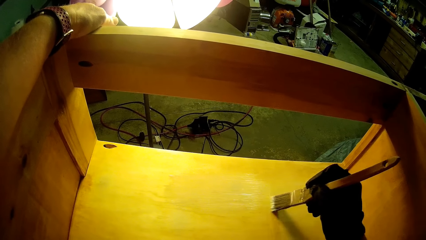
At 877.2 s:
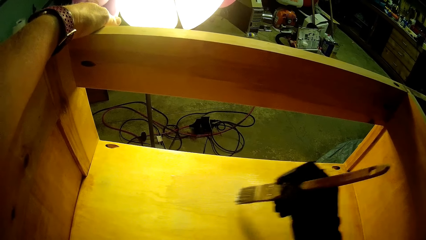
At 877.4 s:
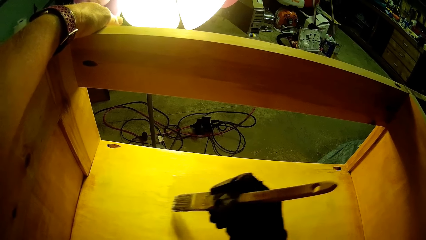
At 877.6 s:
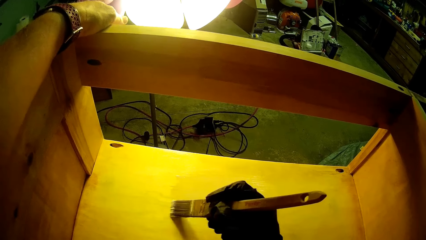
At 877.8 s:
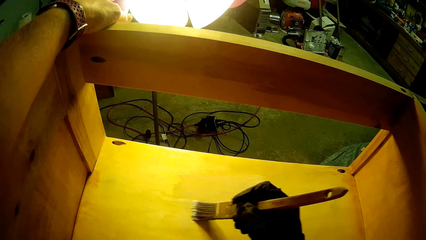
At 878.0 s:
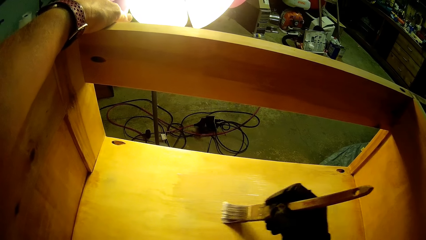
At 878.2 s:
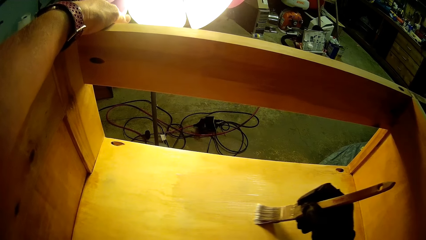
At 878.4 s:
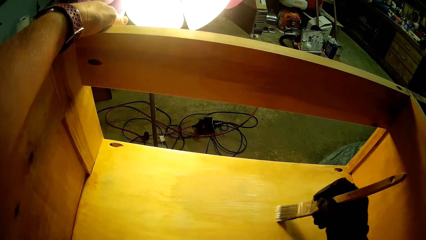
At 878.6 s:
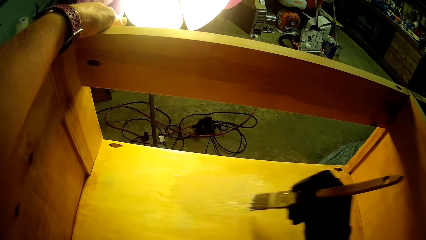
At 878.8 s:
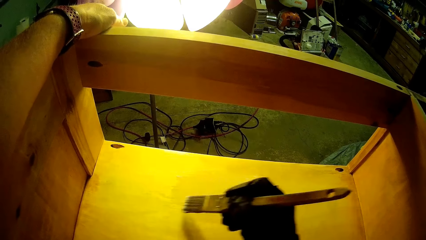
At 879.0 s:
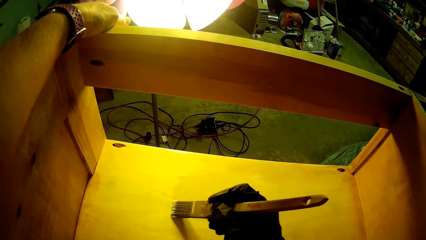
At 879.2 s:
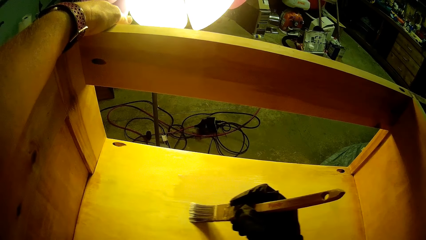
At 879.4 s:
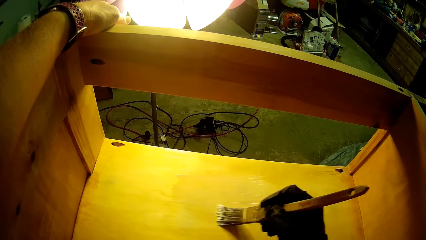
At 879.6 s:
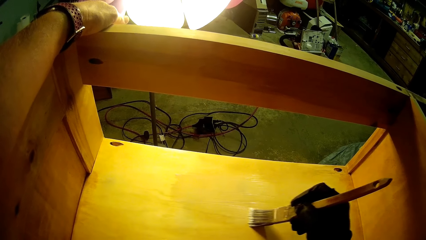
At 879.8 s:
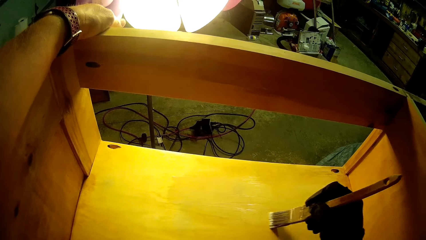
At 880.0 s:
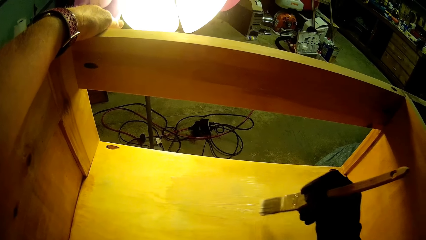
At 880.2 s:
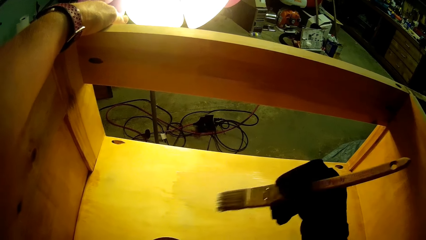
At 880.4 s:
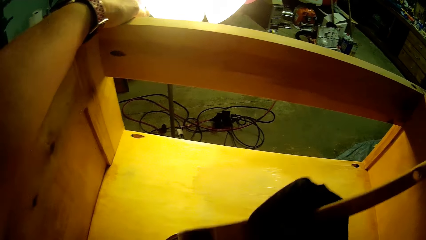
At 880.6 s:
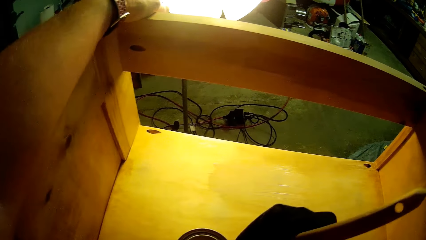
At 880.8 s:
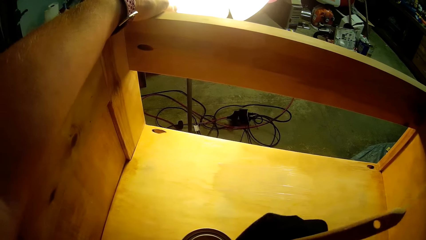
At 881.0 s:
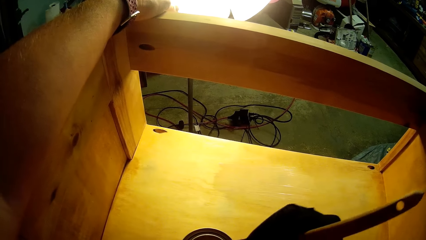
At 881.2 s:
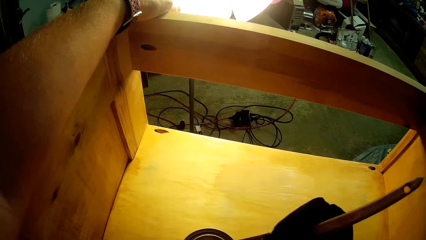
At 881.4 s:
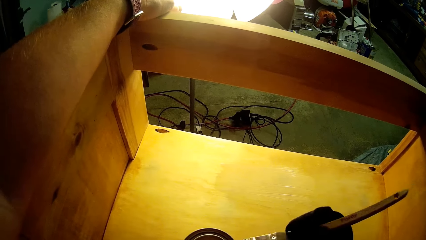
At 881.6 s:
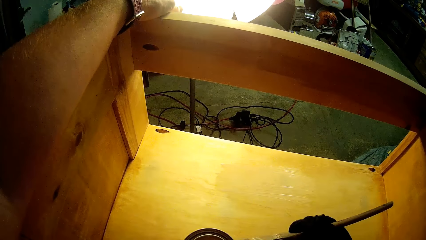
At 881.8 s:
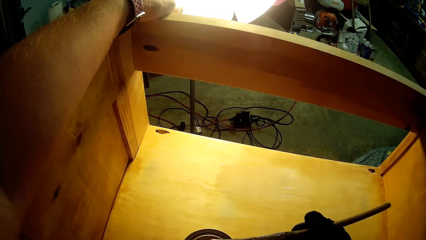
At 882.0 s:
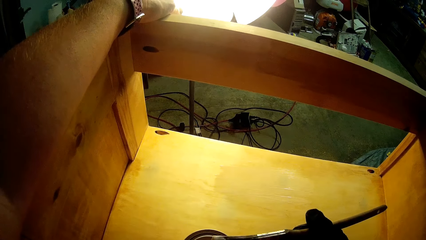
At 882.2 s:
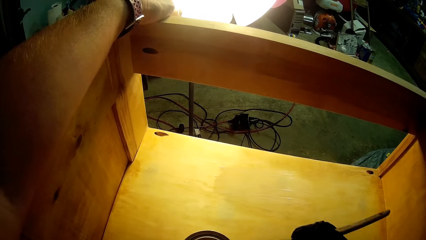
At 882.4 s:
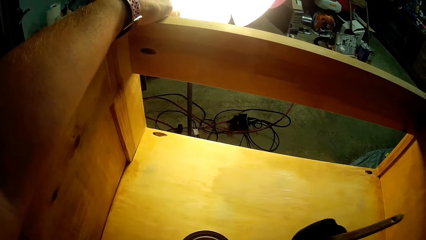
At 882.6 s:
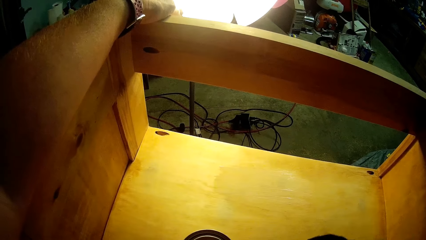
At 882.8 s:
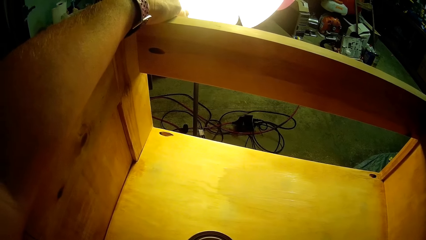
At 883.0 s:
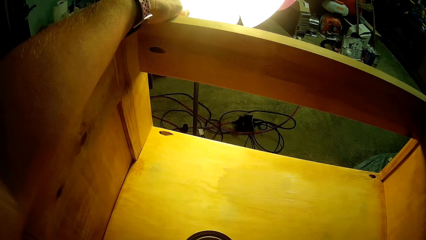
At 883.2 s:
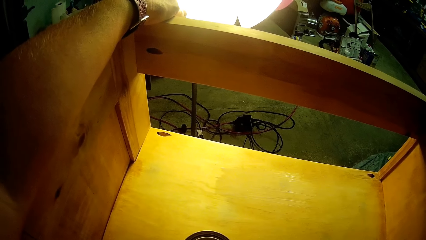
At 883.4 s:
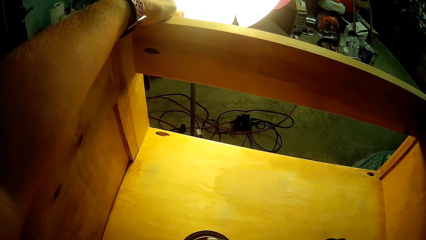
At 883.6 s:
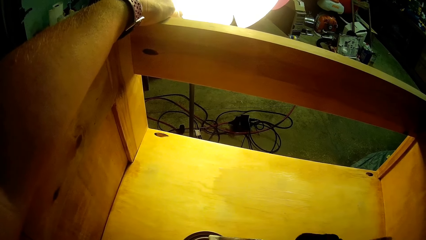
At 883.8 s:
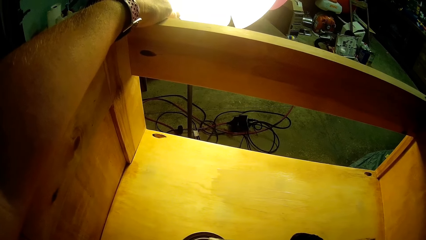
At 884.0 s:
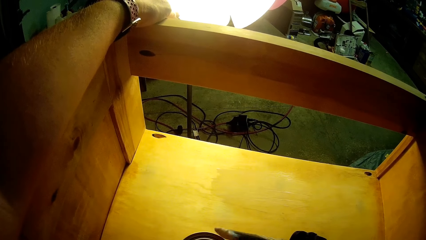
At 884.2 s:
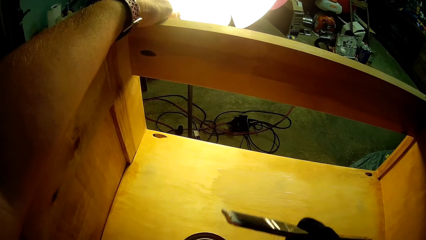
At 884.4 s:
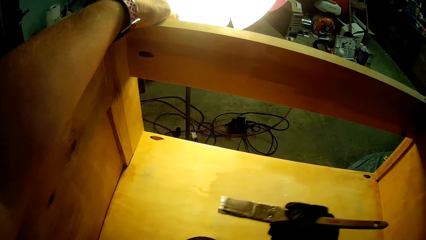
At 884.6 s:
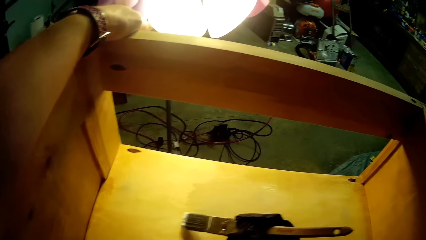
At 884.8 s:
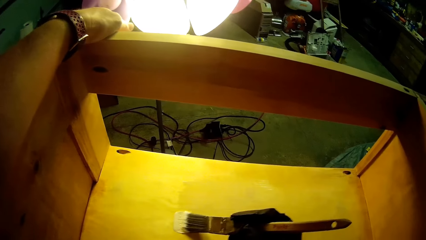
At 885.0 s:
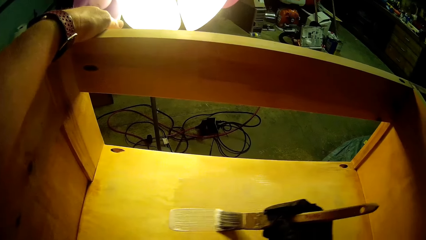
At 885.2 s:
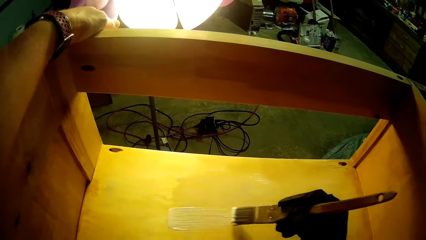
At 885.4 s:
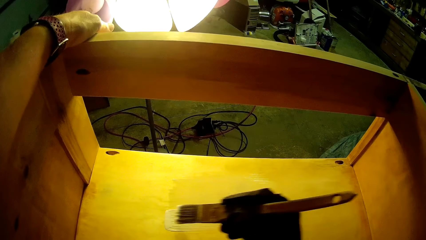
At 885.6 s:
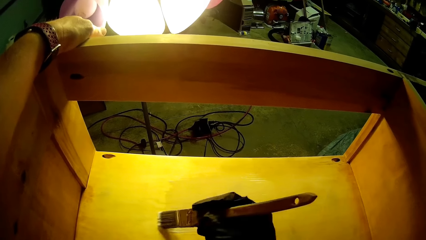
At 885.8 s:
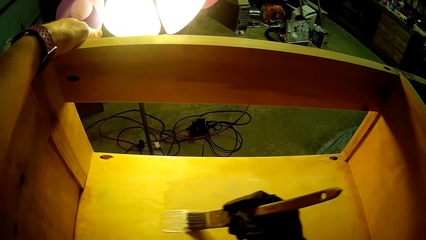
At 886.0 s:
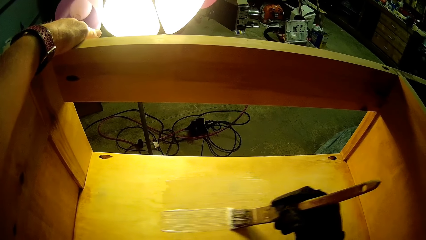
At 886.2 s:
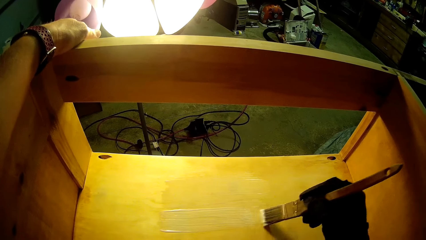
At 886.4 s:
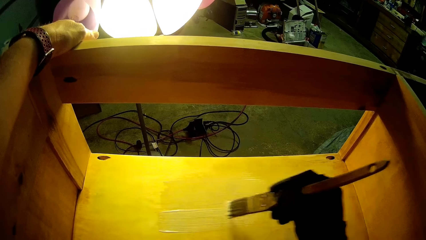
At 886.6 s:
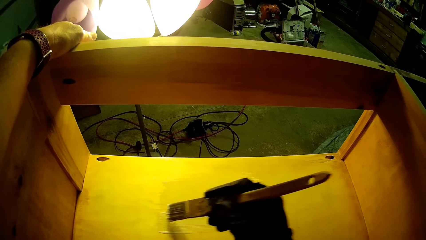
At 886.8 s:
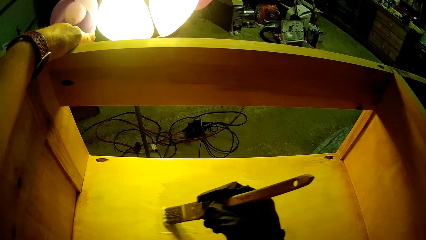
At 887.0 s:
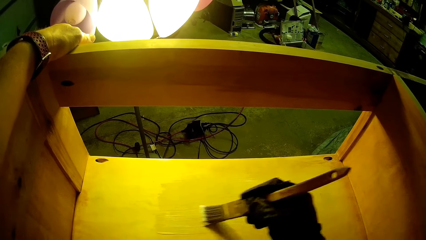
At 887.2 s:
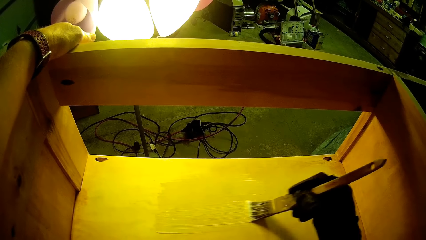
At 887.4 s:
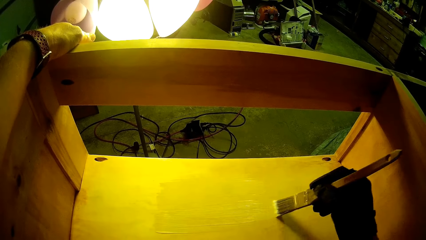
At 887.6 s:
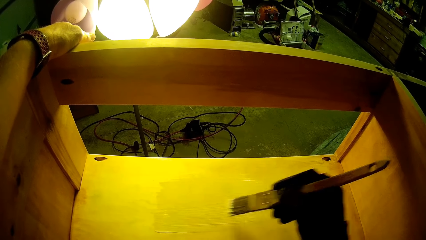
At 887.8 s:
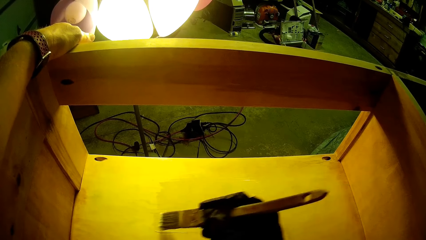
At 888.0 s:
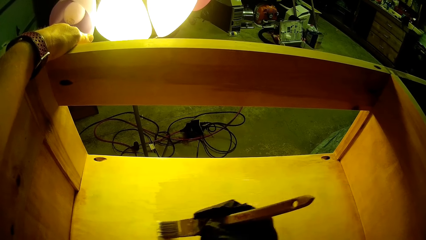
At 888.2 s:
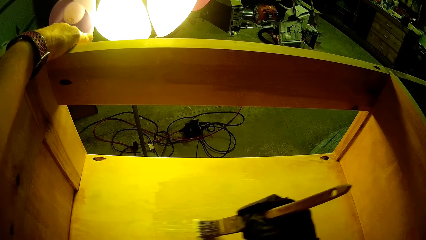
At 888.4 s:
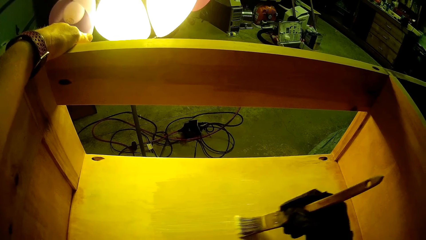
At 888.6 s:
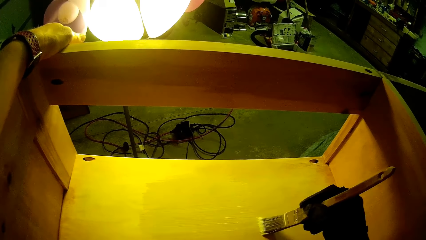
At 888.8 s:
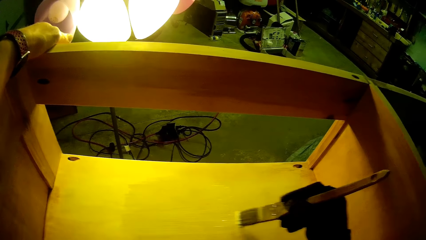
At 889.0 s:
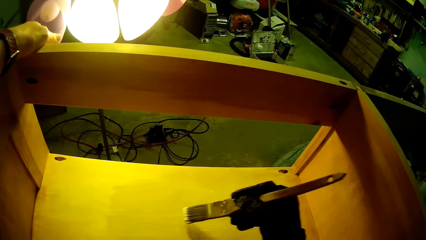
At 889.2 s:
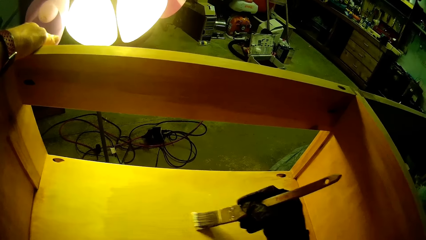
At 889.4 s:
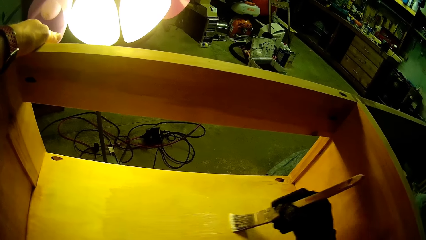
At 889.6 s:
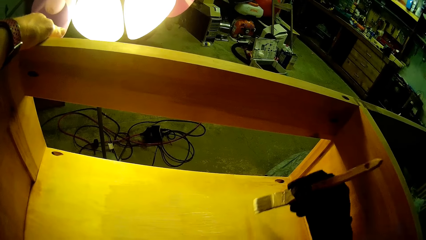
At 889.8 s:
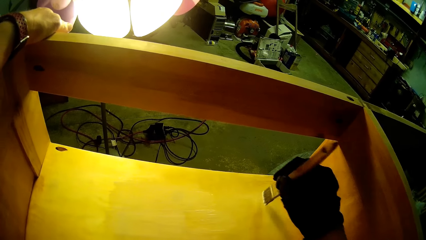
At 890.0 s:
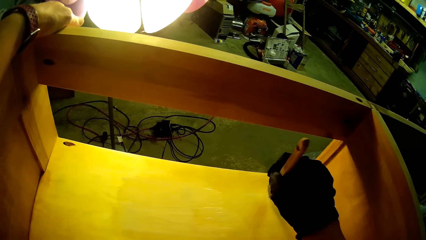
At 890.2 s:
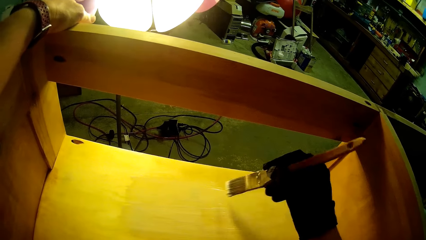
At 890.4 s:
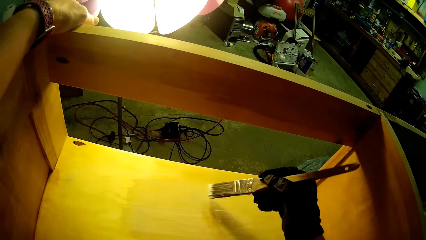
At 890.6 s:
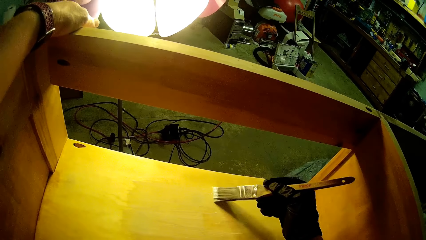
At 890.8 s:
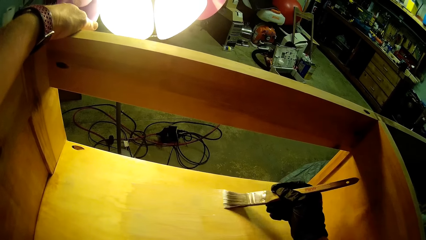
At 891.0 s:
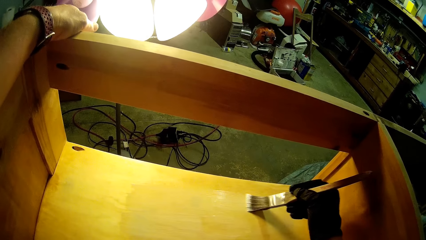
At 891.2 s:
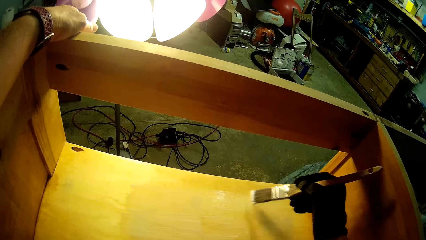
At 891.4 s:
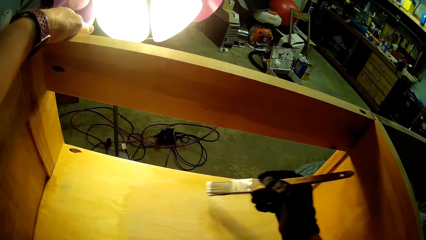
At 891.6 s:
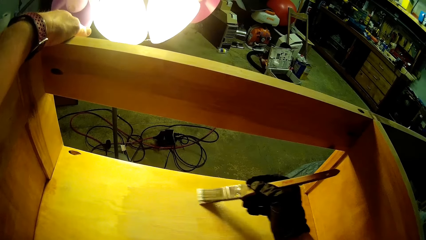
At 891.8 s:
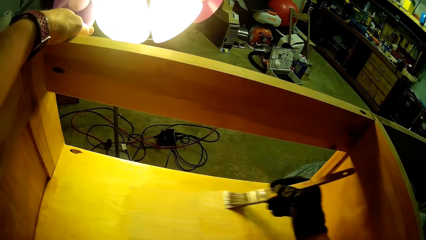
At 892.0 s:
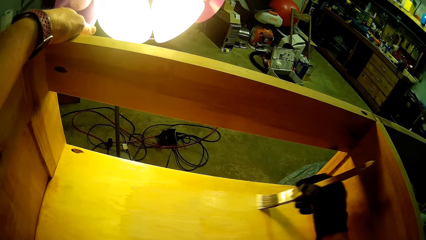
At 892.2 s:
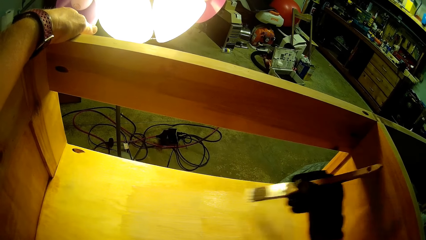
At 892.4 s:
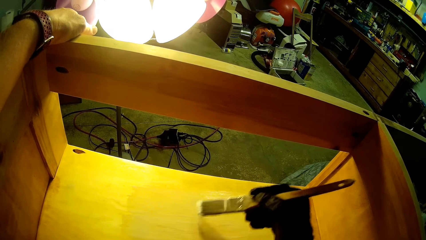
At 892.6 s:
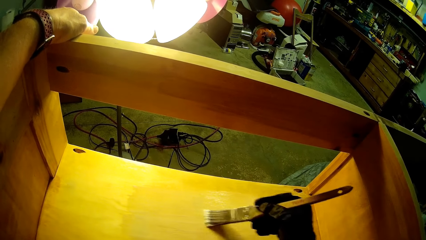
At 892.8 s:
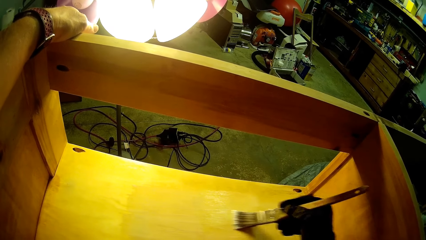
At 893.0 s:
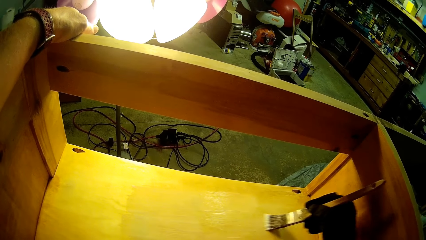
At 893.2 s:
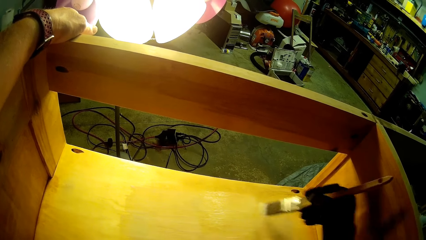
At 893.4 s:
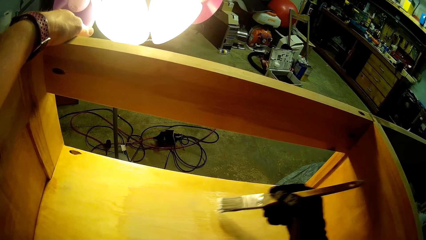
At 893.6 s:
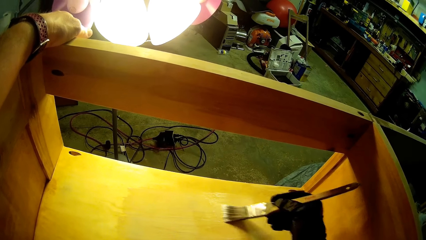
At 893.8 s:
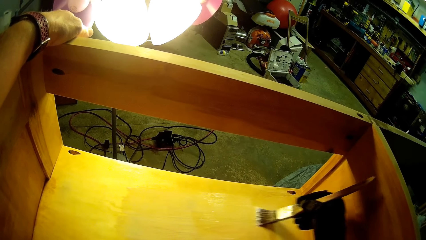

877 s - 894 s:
The camera wearer dips the brush in the paint can. They lift up the brush. They paint the wooden structure.
